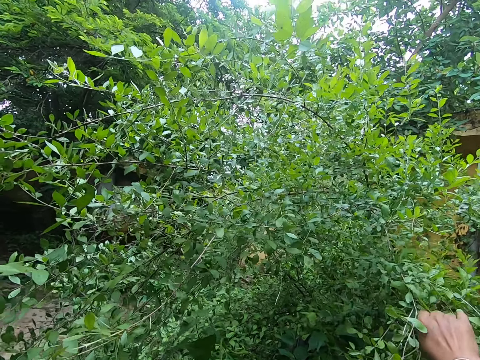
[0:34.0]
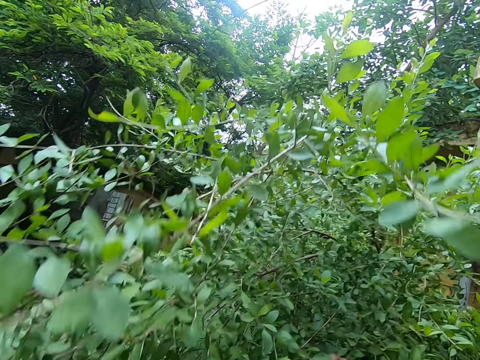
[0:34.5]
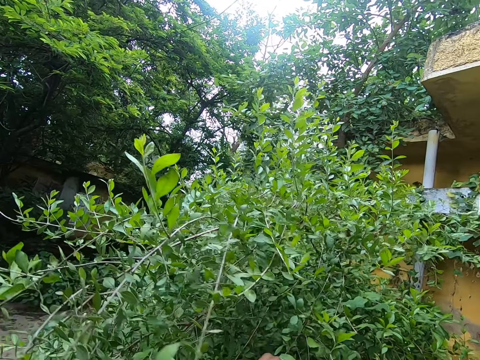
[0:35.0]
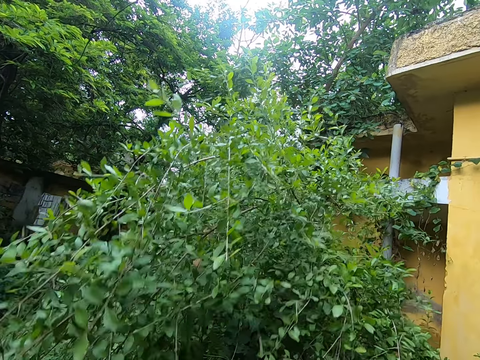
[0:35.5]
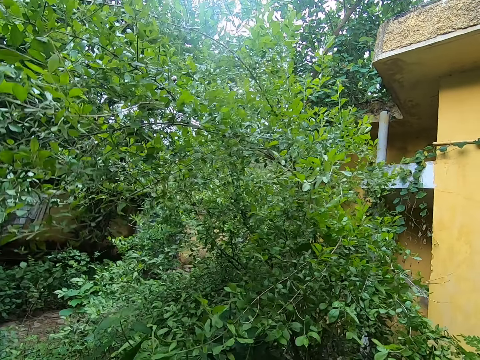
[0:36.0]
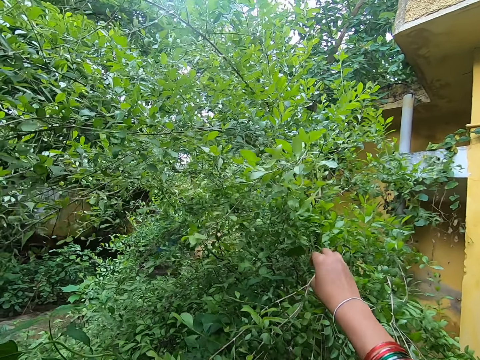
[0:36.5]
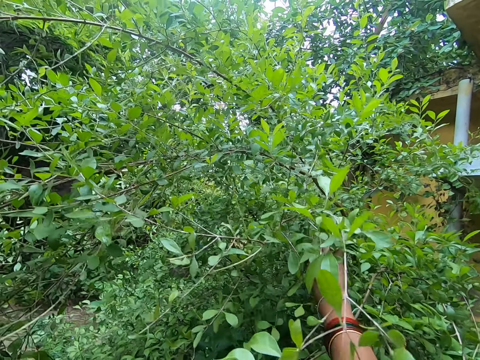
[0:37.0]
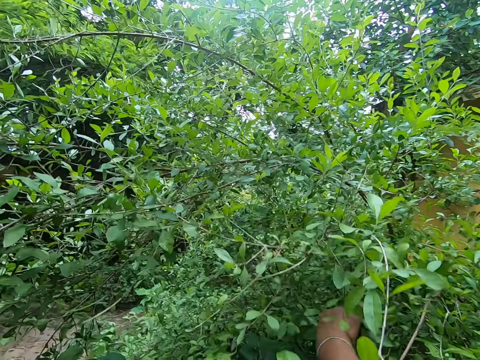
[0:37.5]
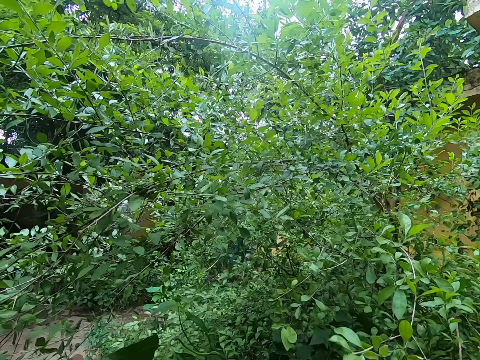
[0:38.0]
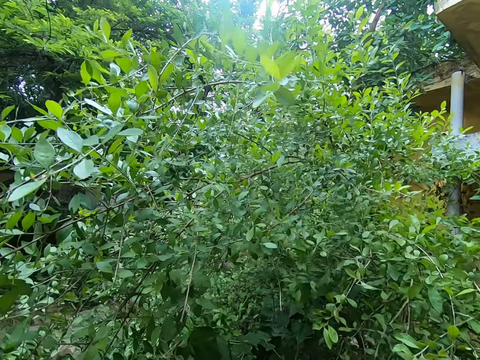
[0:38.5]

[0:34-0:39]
The camera wearer pulls the branches.

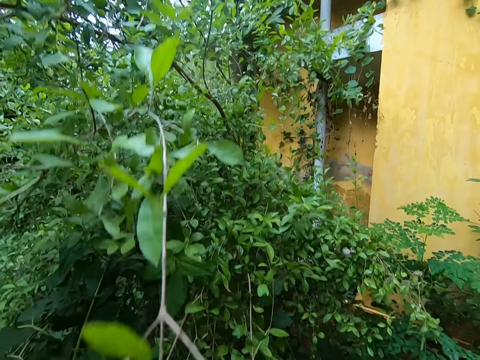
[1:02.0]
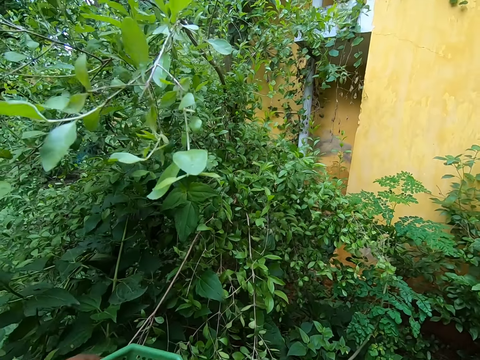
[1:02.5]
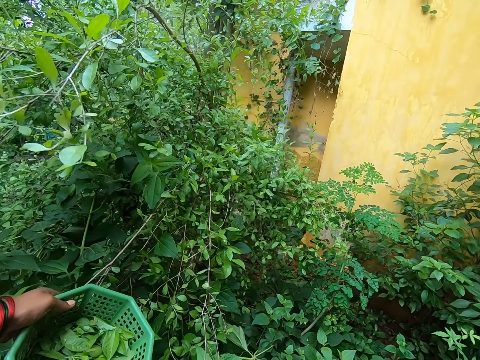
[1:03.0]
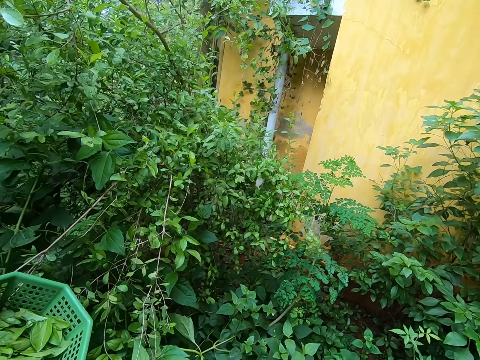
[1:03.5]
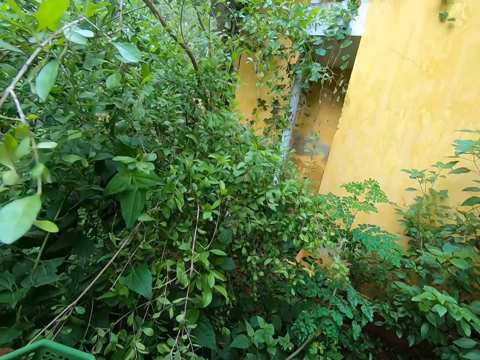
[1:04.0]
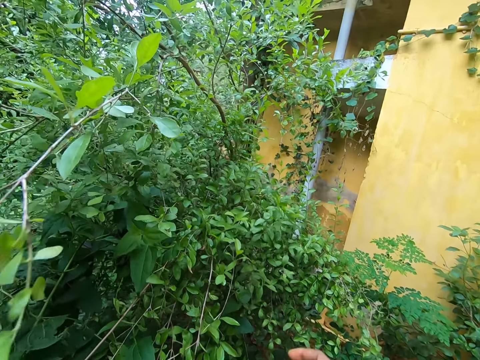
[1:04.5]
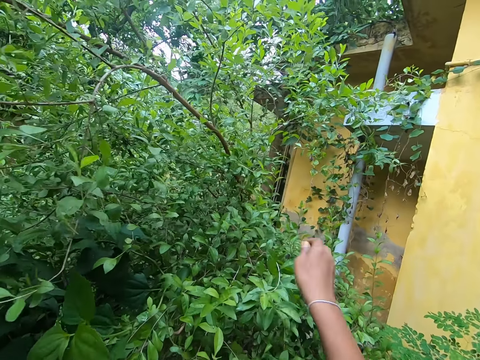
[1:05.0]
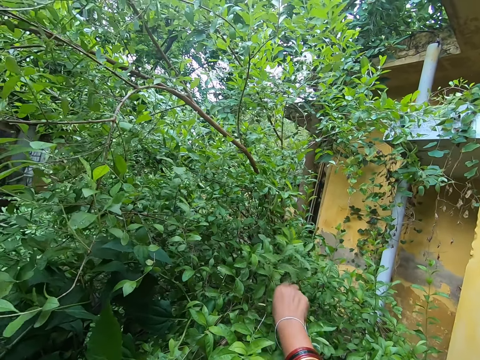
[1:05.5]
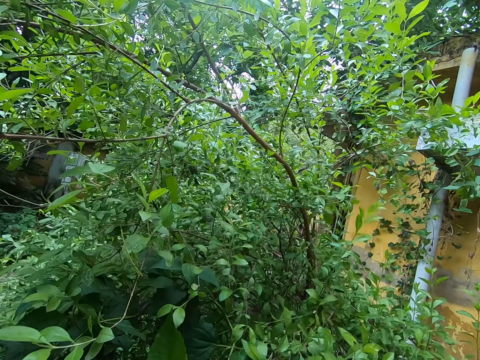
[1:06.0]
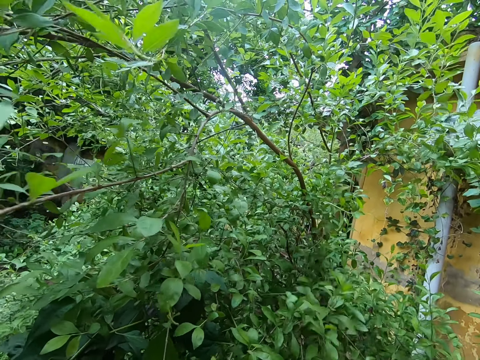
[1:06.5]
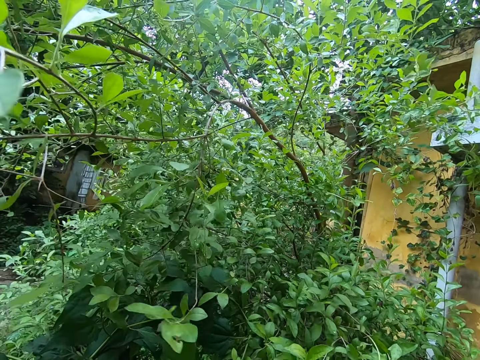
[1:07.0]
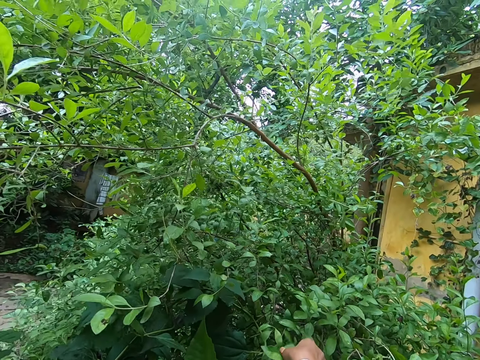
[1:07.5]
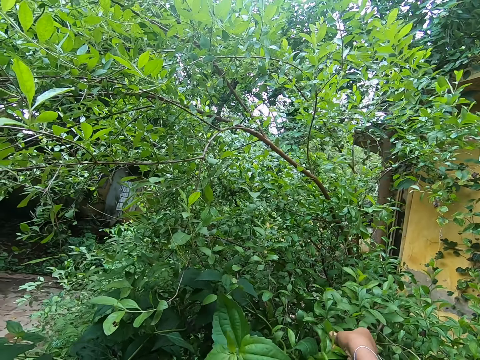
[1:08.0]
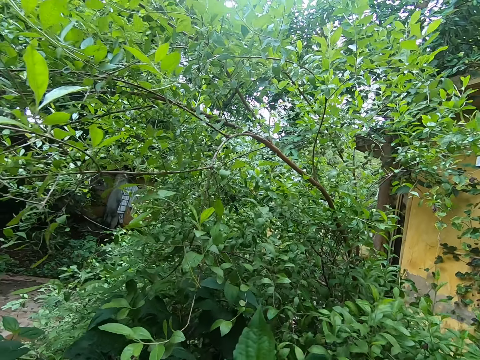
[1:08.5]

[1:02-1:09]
The camera wearer holds the basket.

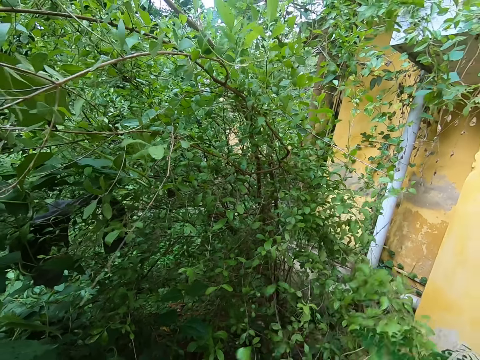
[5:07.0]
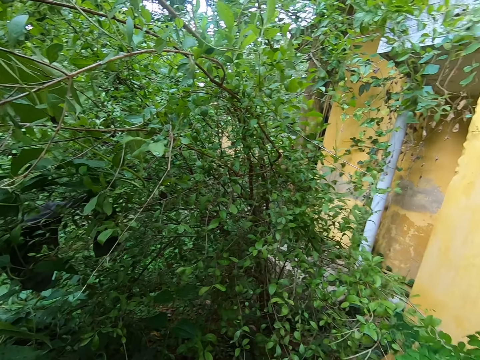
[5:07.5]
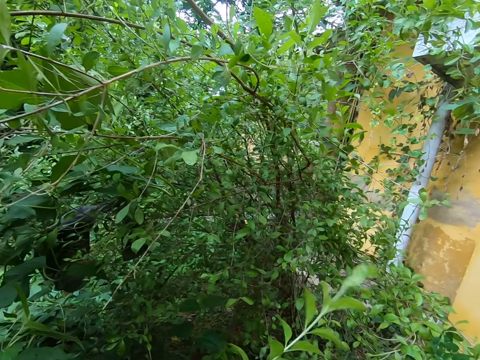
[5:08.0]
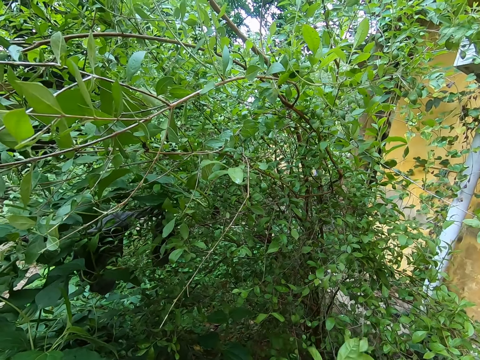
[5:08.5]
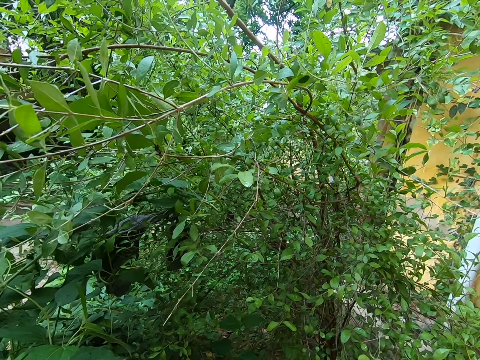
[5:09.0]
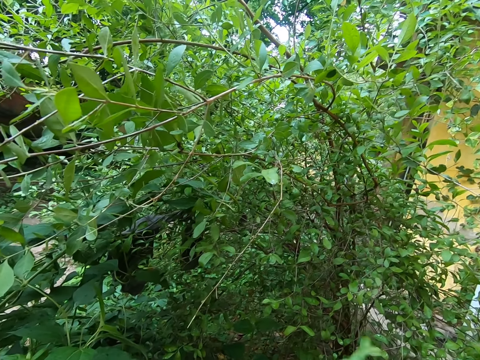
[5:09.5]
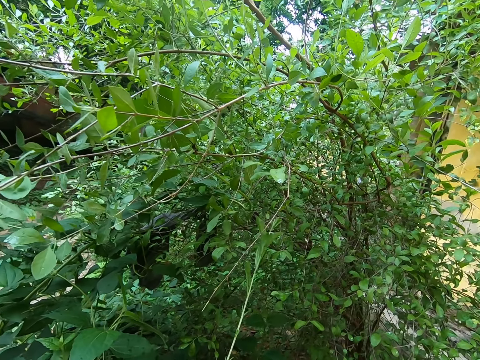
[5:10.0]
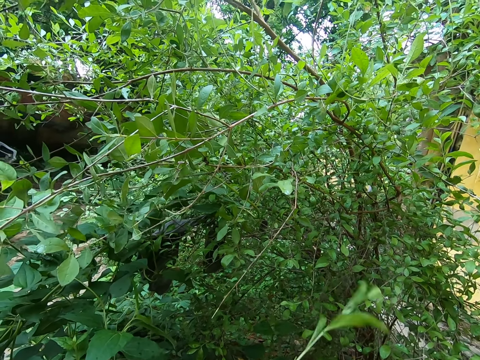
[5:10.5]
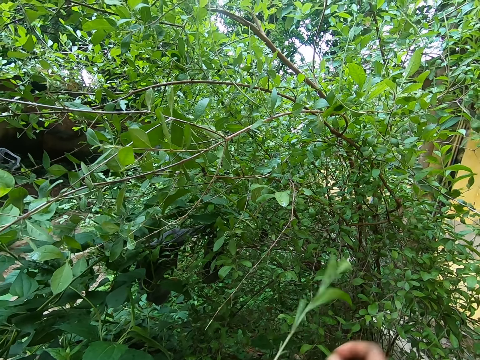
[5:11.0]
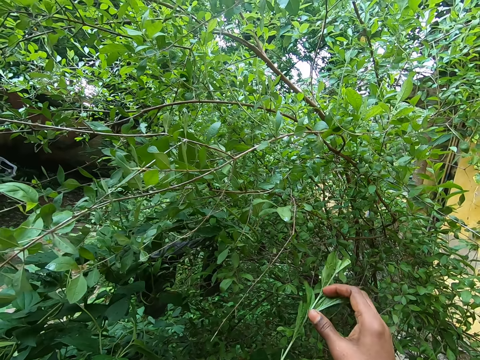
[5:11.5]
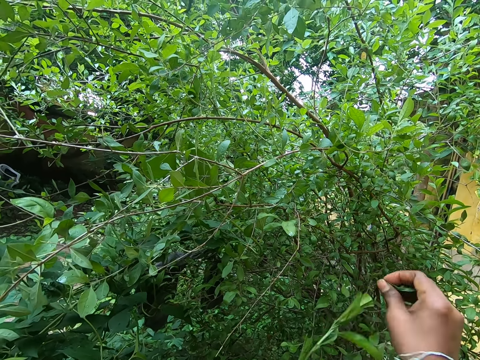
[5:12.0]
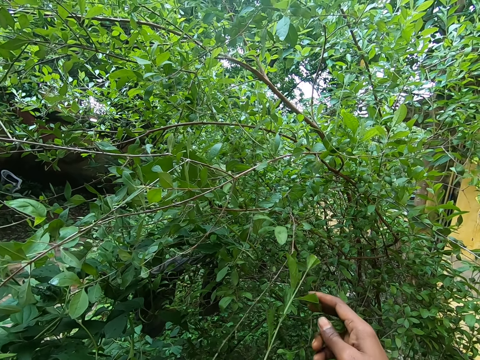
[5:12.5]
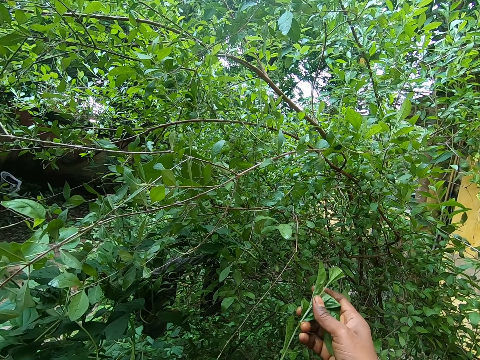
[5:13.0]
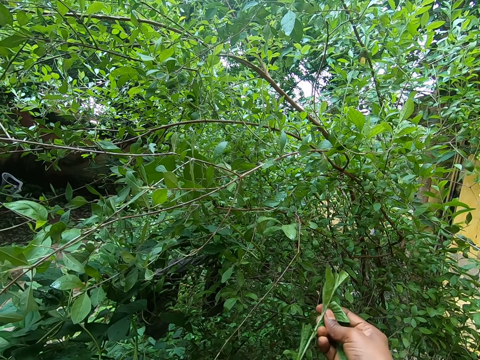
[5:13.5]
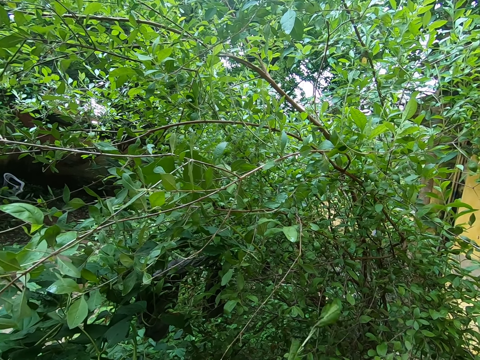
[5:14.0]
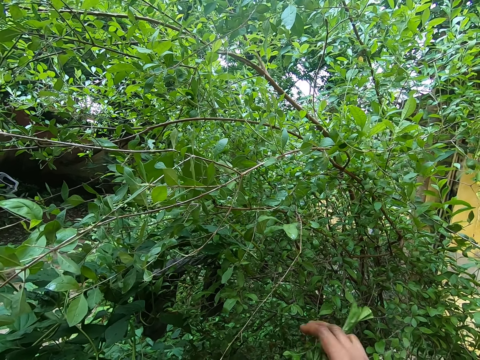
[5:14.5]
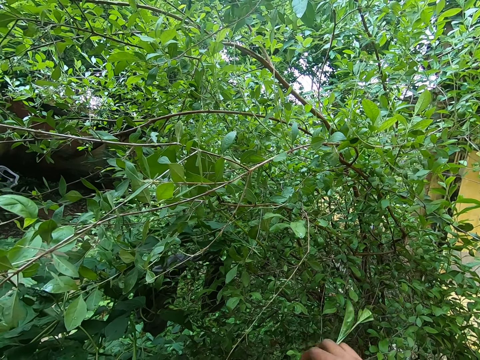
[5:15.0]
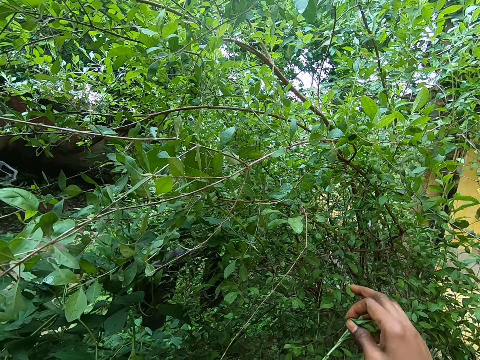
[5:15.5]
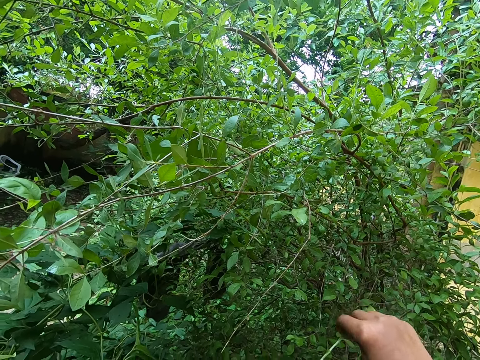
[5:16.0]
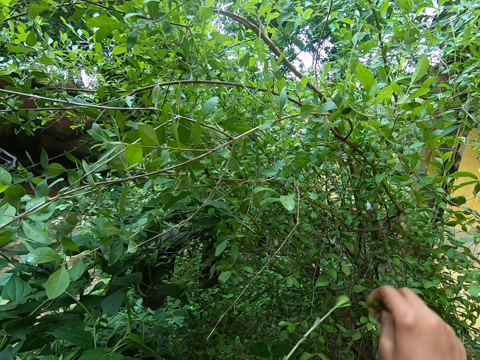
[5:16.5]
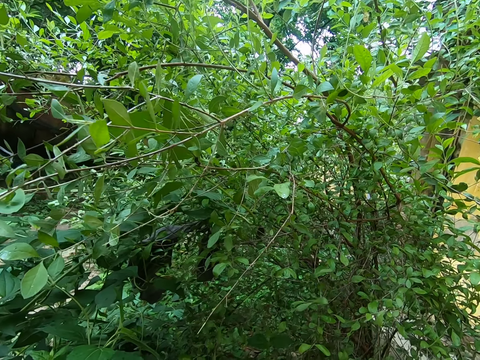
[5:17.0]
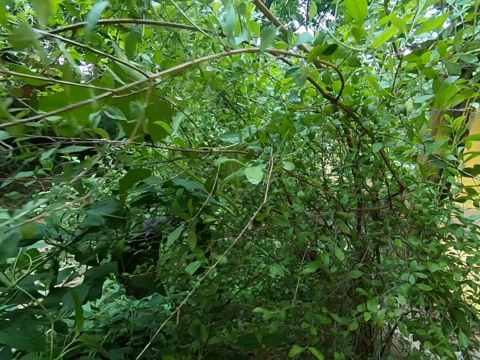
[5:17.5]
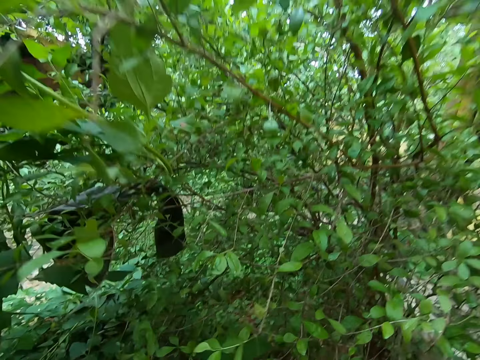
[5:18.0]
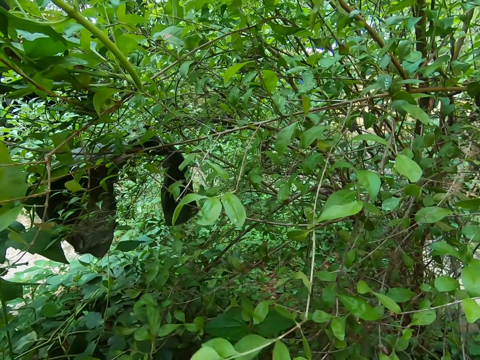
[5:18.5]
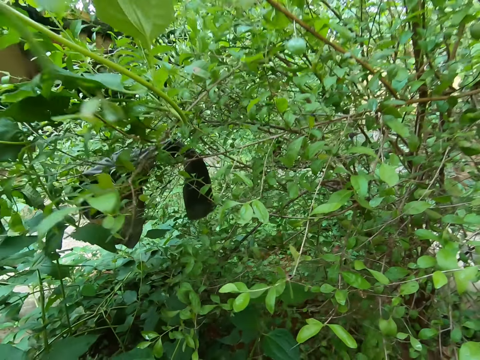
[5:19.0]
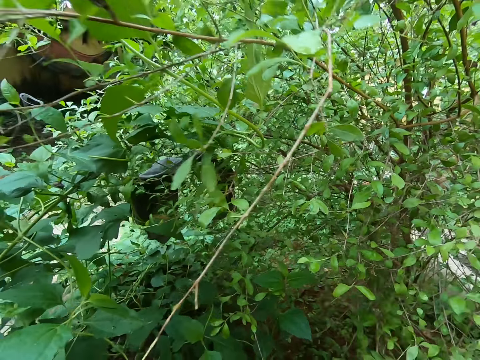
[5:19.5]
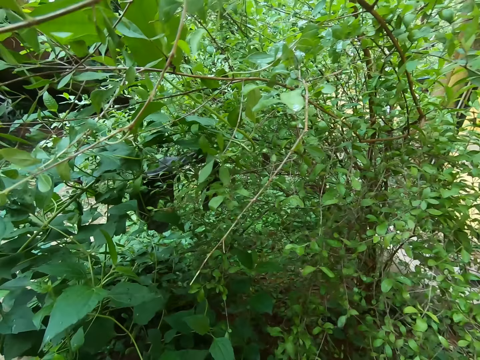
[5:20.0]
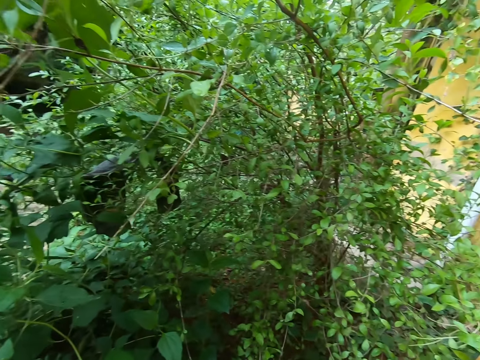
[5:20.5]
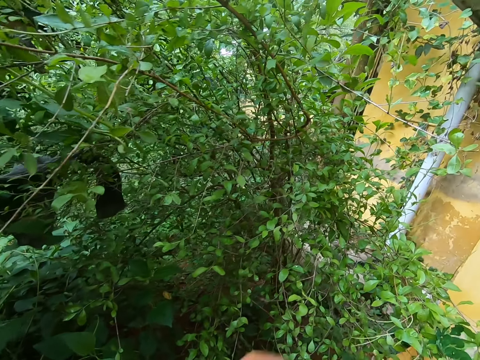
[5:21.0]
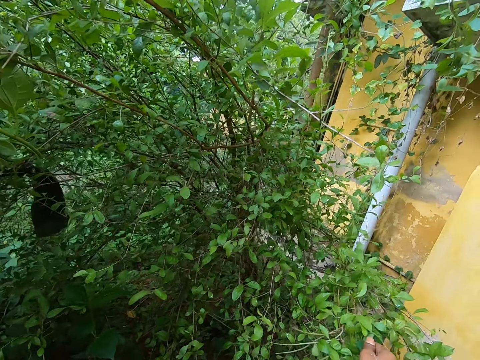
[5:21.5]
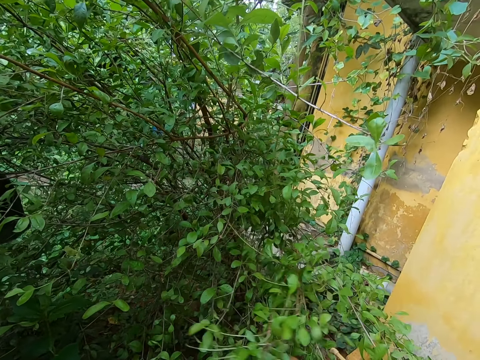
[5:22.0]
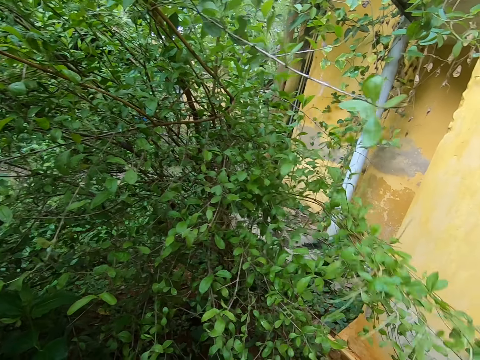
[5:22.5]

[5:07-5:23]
The camera wearer leaf strips a stalk. They pluck leaves on a leafy tree.
